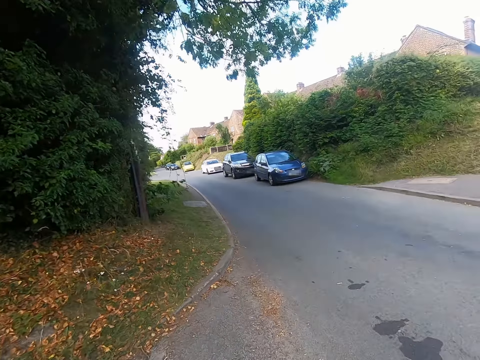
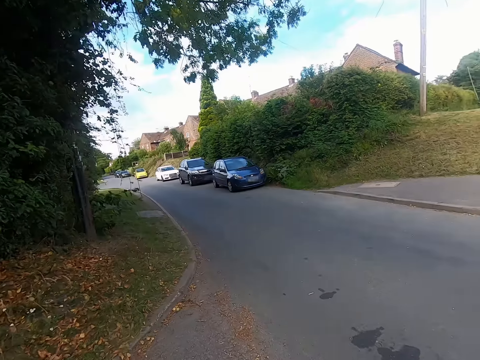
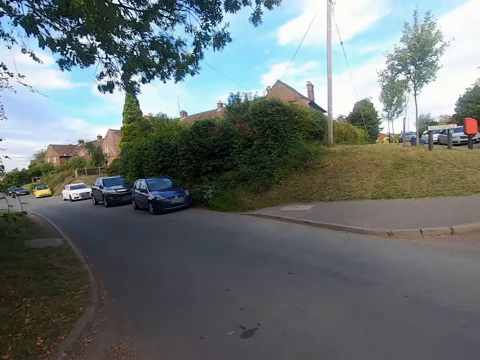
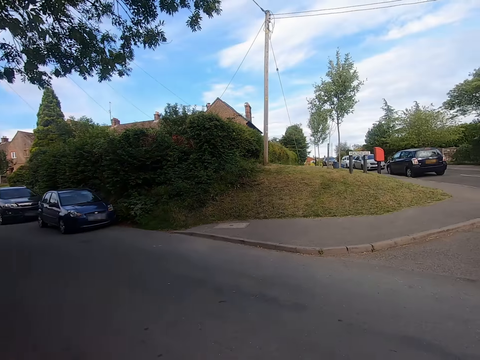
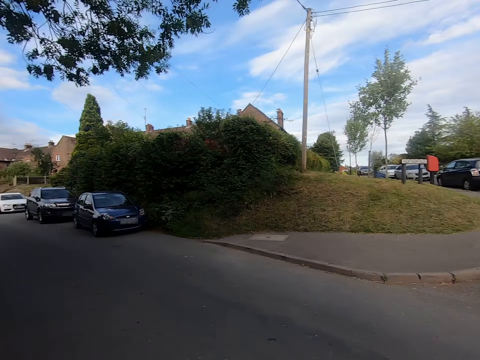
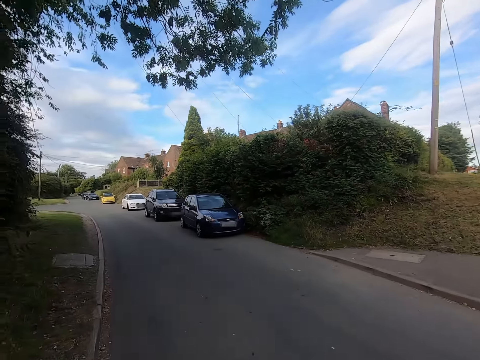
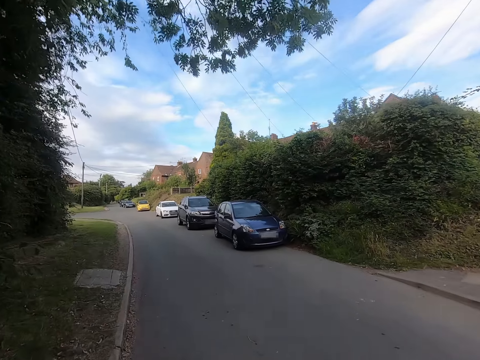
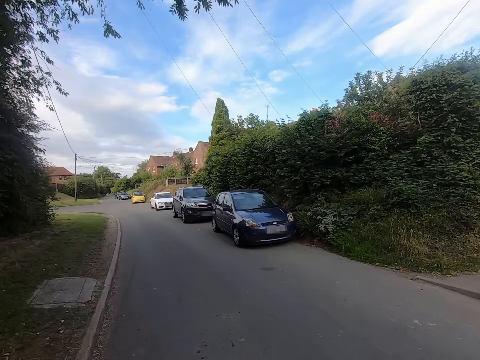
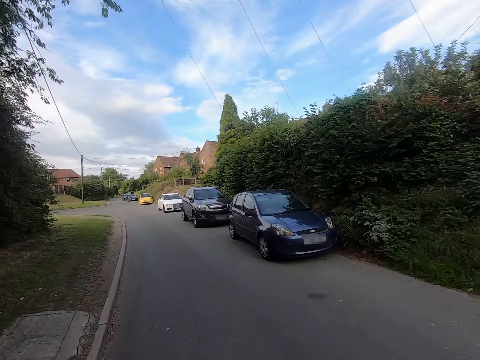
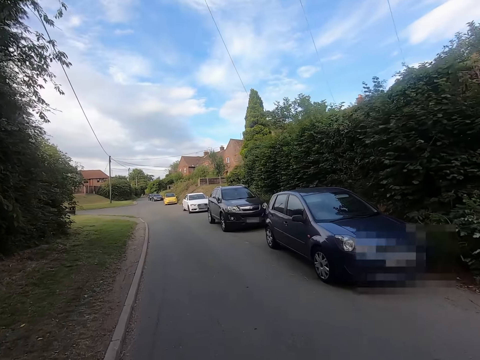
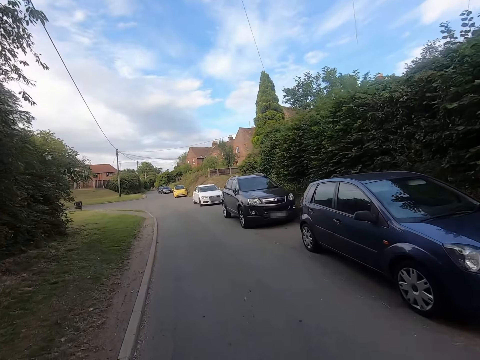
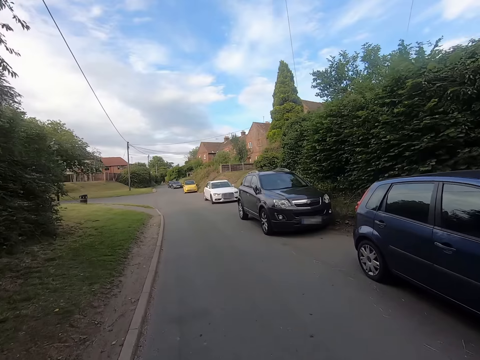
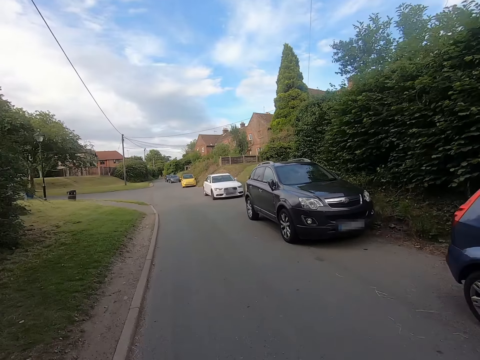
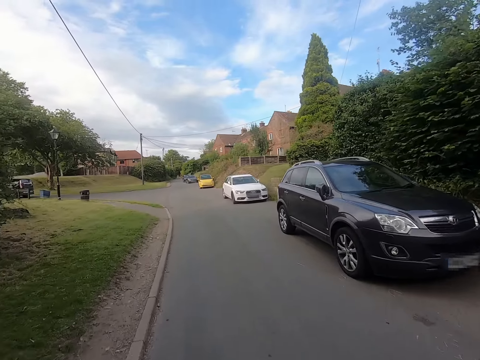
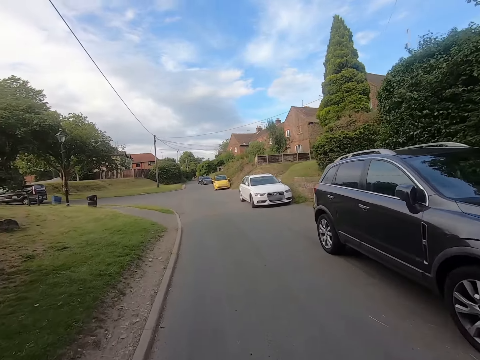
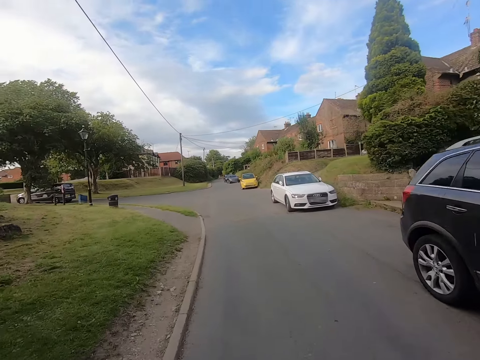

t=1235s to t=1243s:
The camera wearer rides a bicycle on the road.

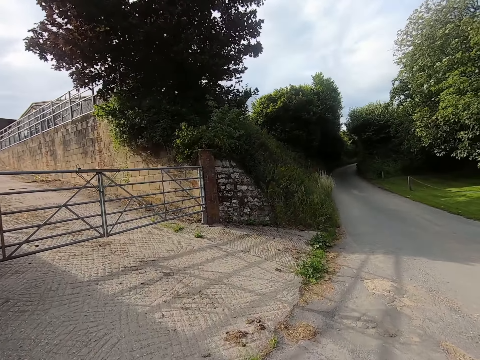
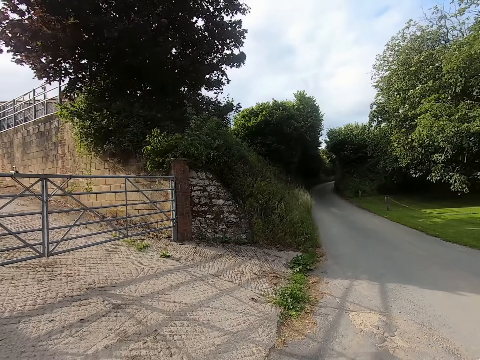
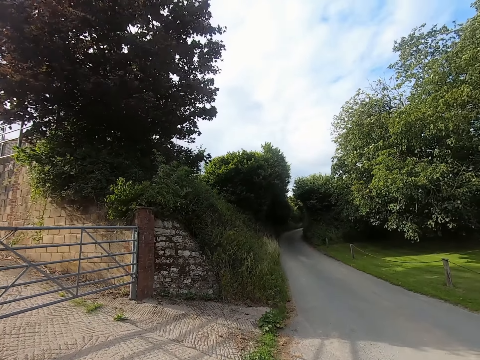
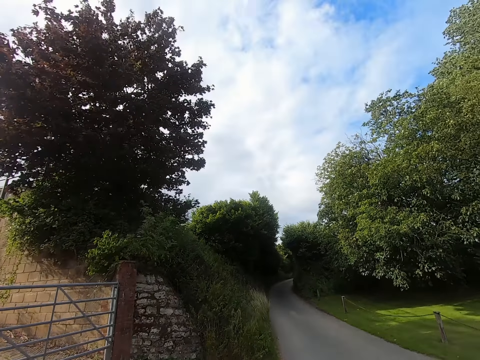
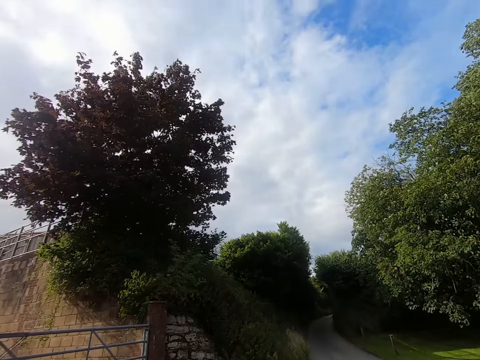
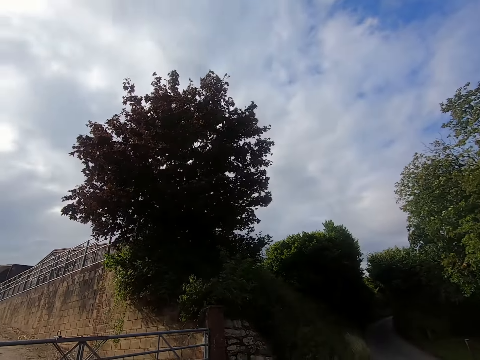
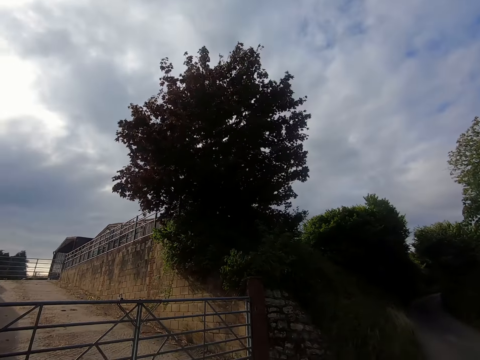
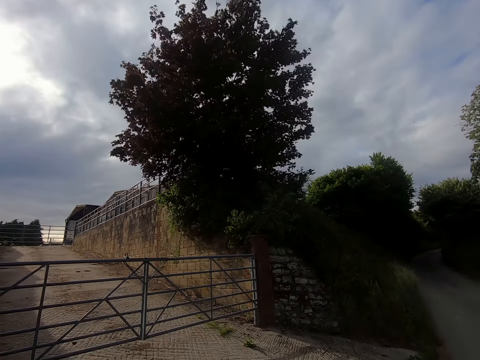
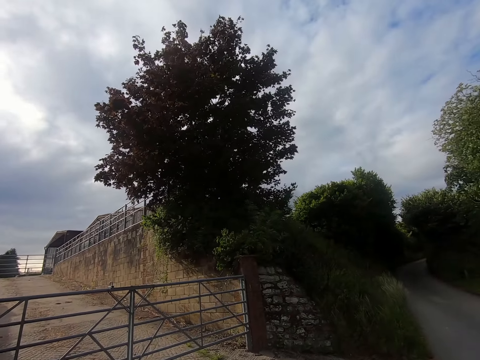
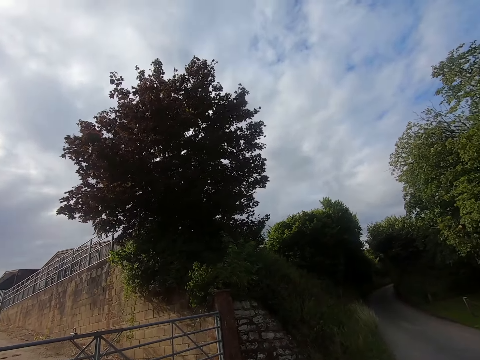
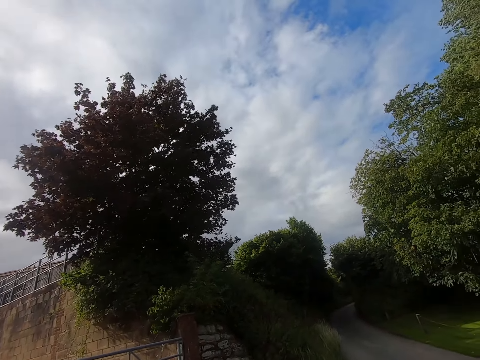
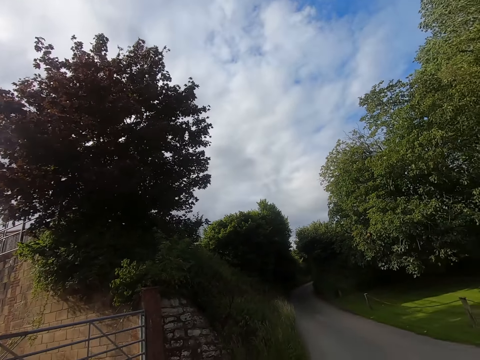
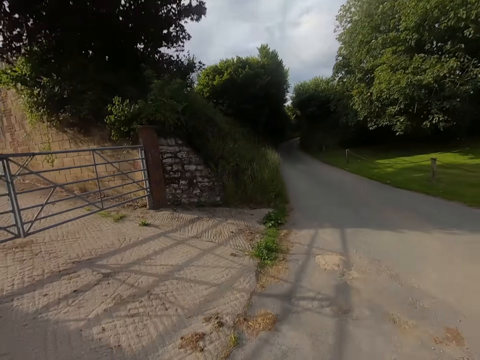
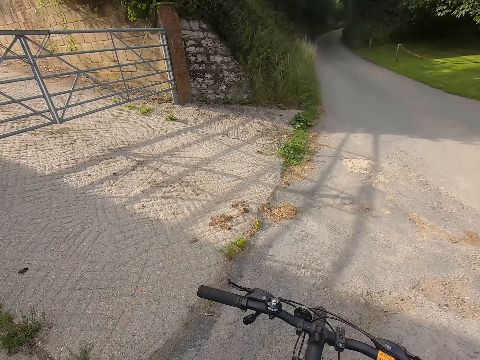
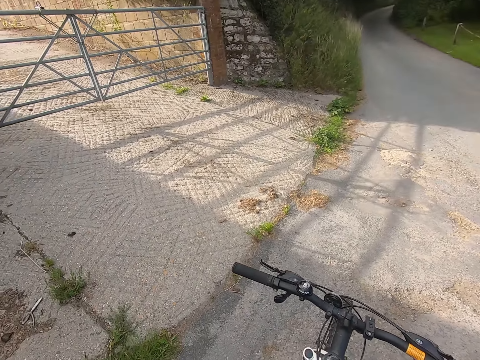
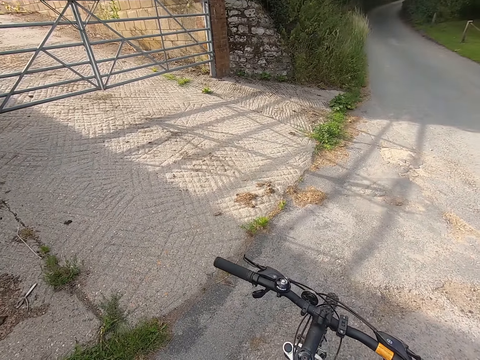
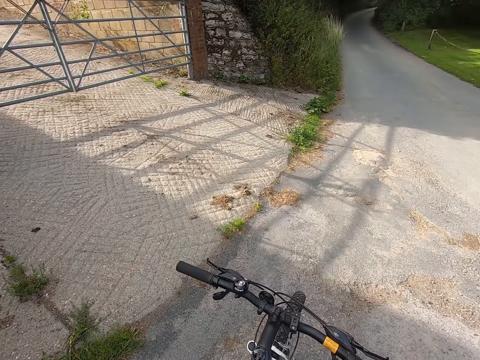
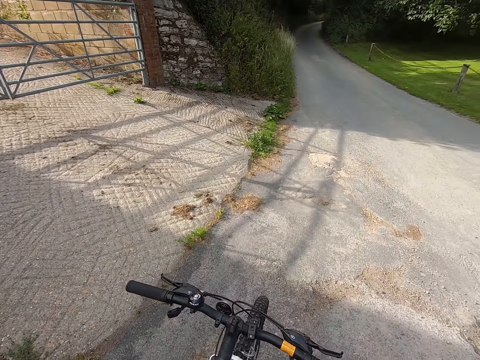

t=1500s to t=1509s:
The camera wearer stops the bicycle near the gate of a building. They look around the open area.

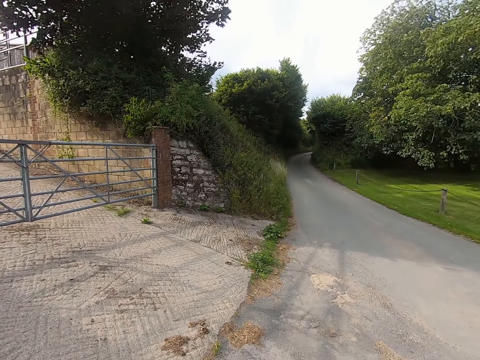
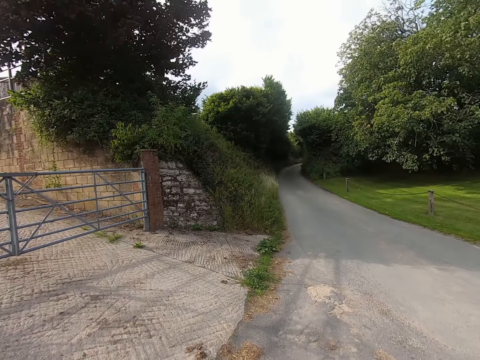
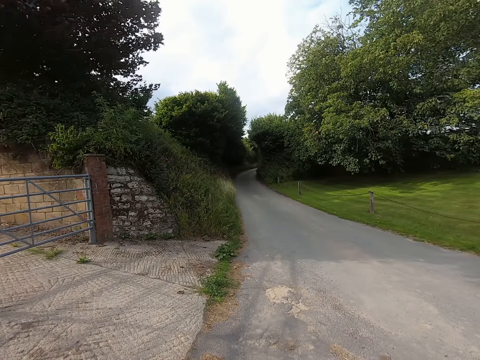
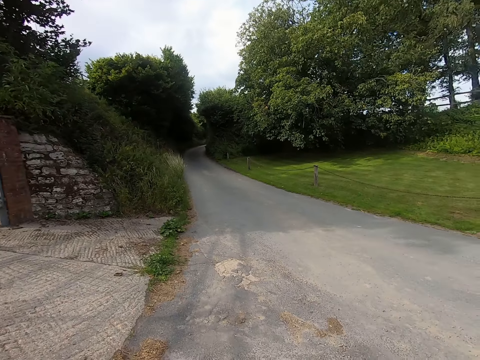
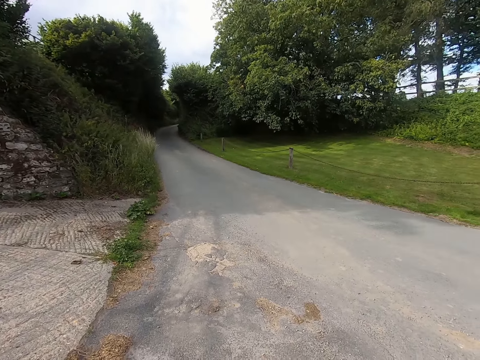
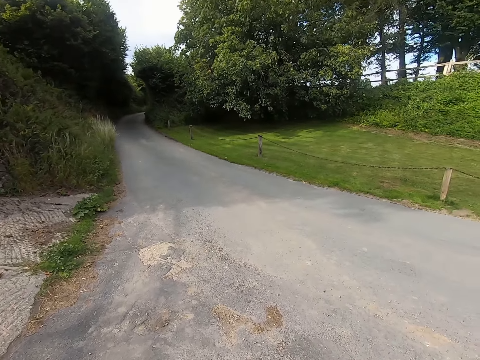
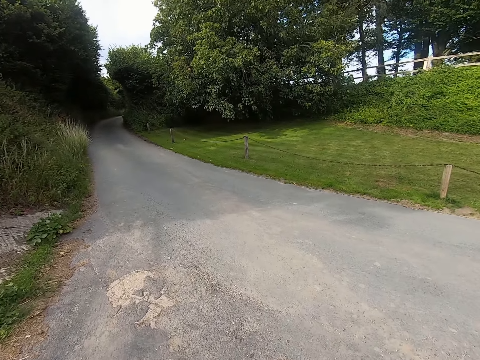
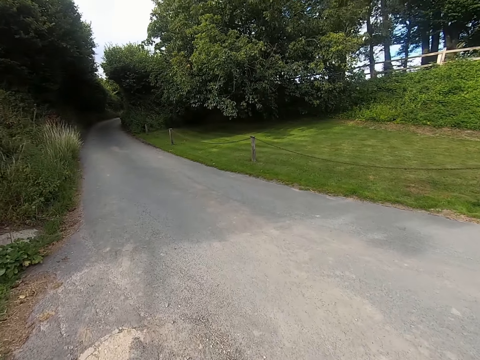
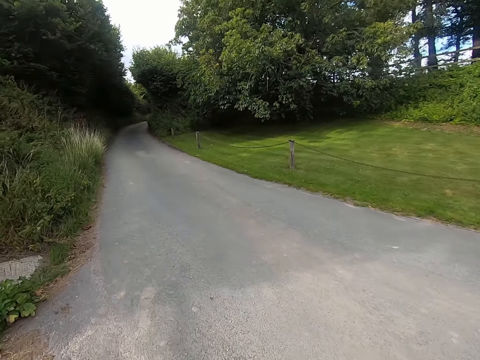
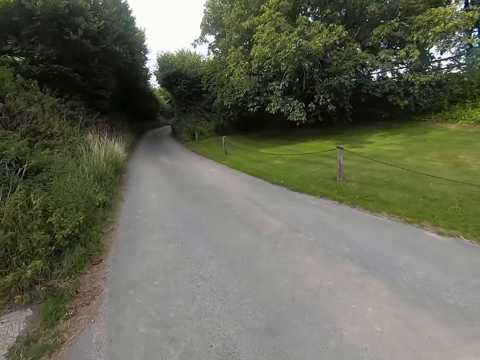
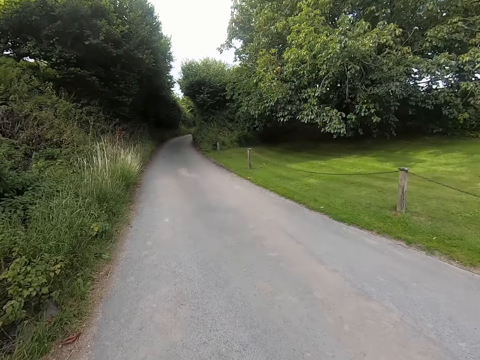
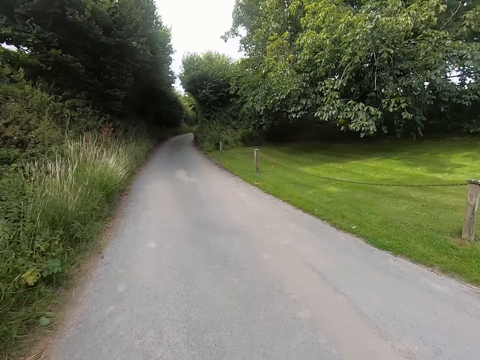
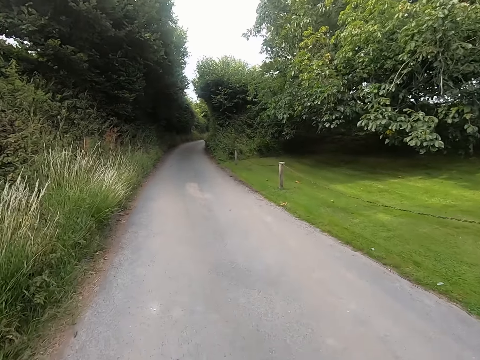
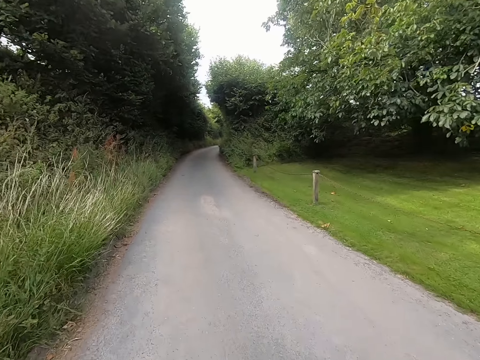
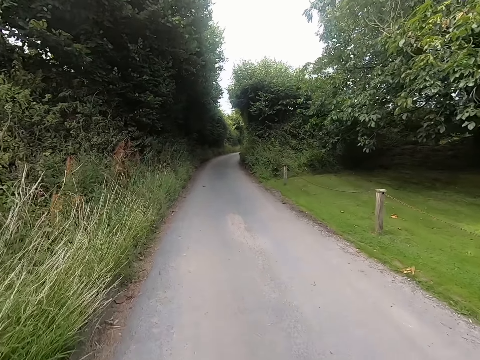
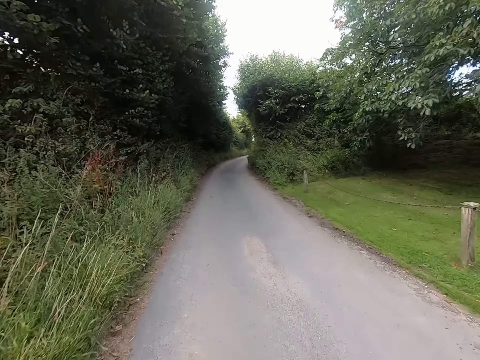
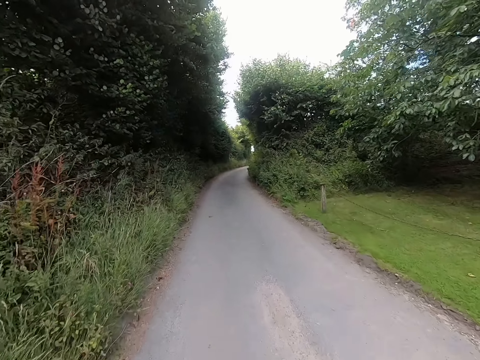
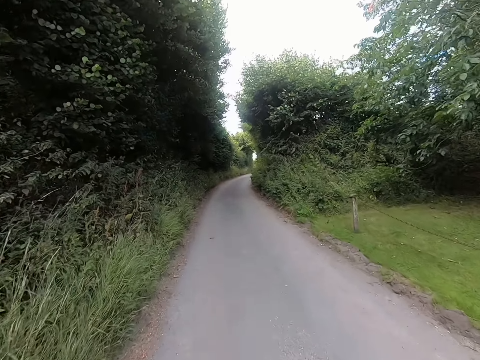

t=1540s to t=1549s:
The camera wearer rides the bicycle on the road.
